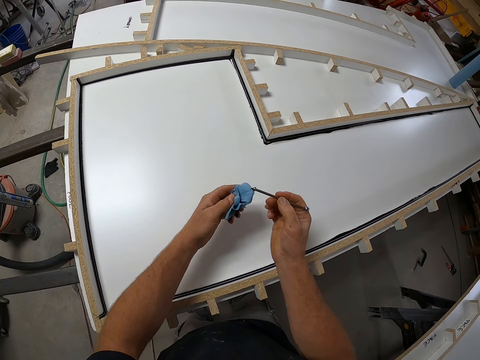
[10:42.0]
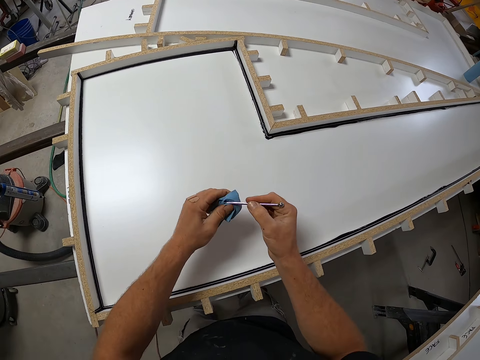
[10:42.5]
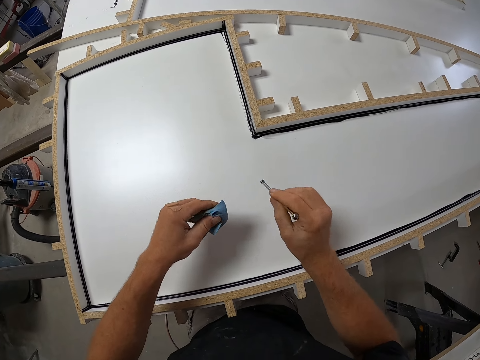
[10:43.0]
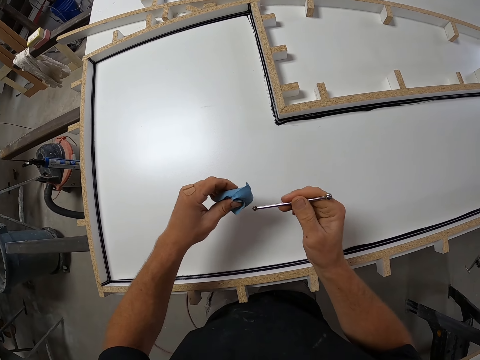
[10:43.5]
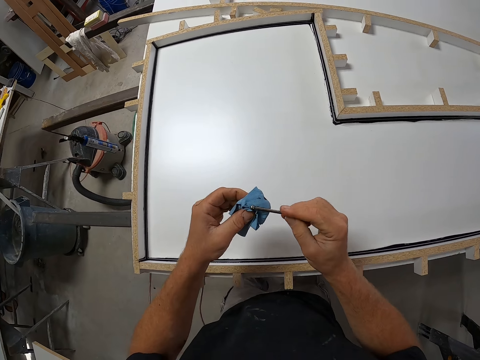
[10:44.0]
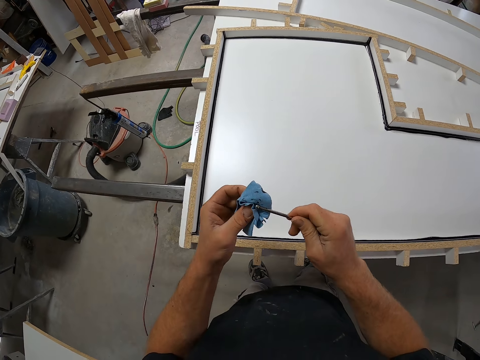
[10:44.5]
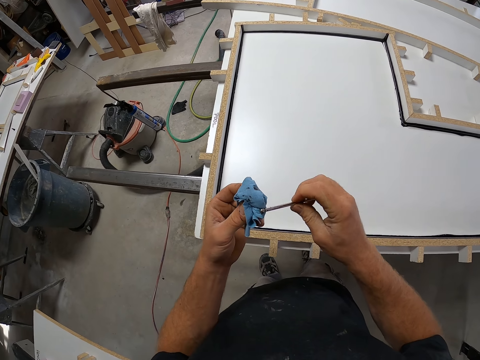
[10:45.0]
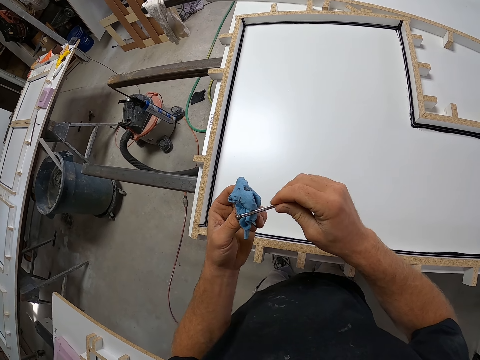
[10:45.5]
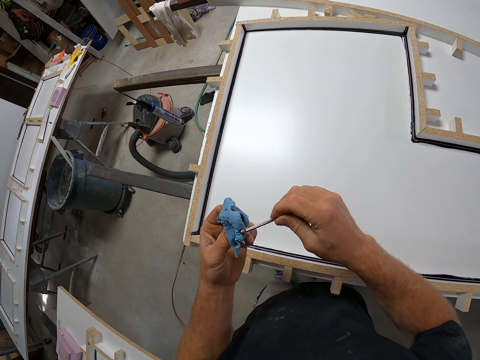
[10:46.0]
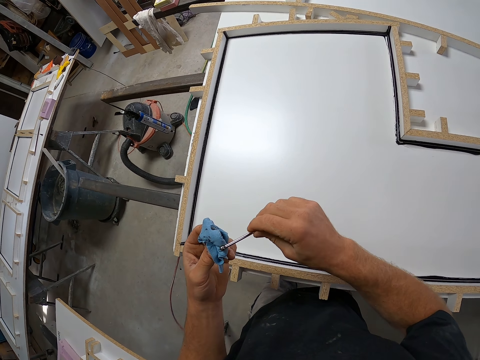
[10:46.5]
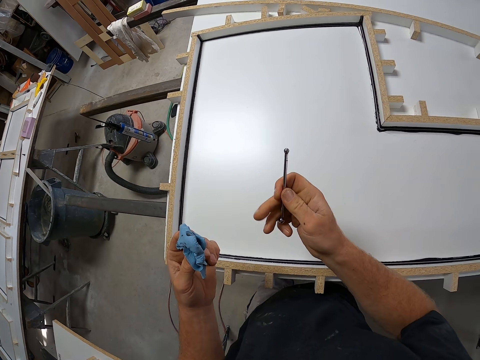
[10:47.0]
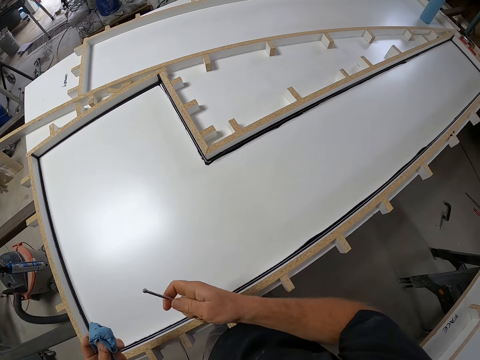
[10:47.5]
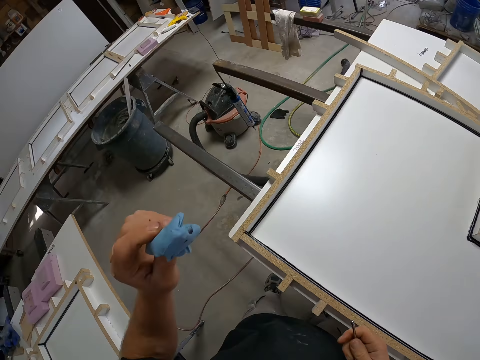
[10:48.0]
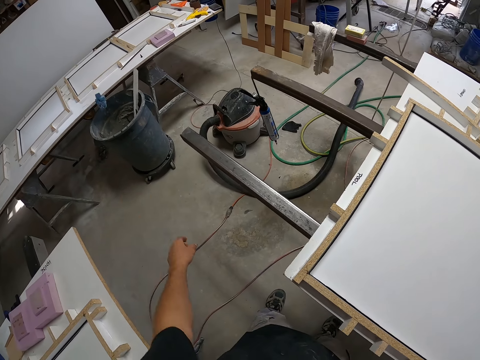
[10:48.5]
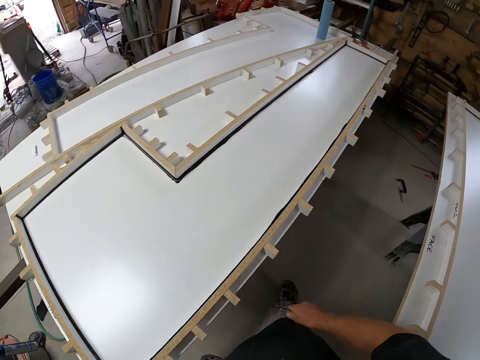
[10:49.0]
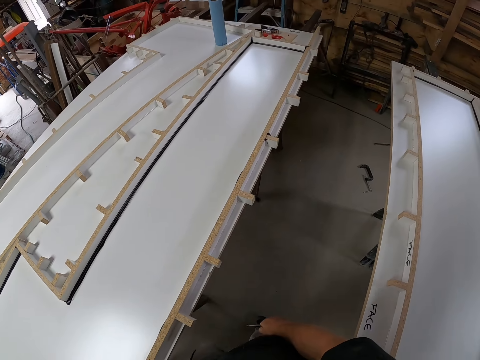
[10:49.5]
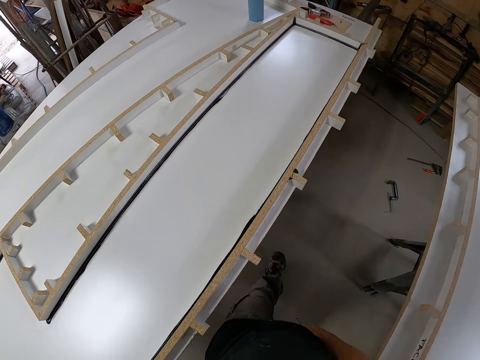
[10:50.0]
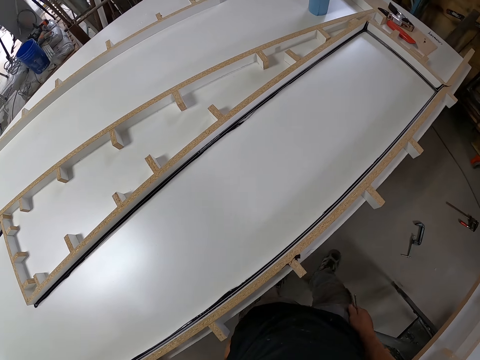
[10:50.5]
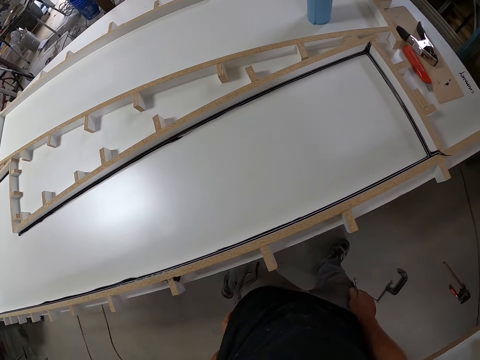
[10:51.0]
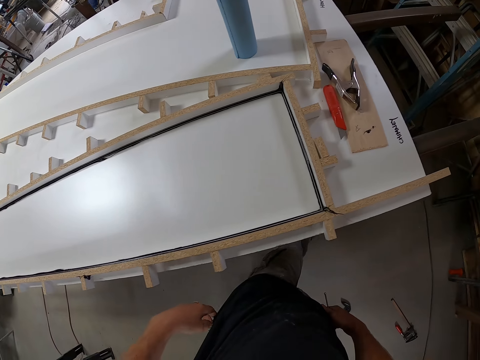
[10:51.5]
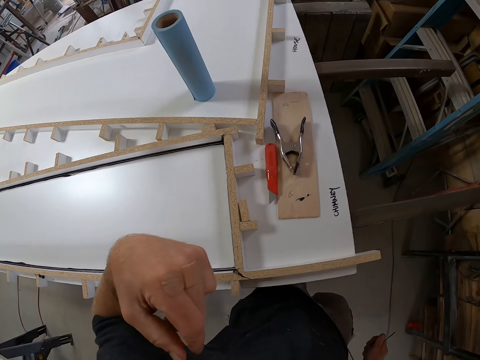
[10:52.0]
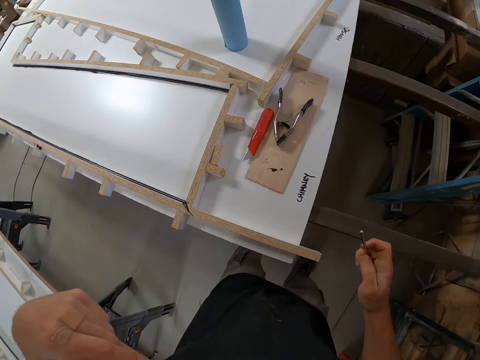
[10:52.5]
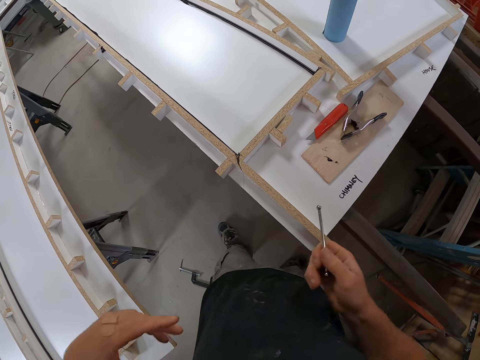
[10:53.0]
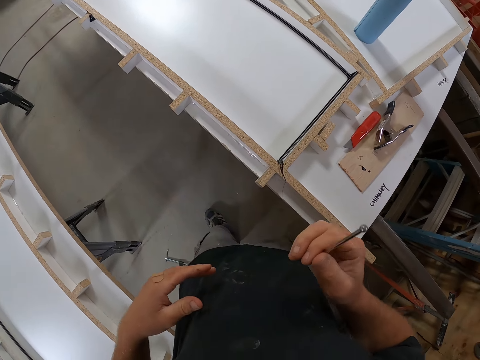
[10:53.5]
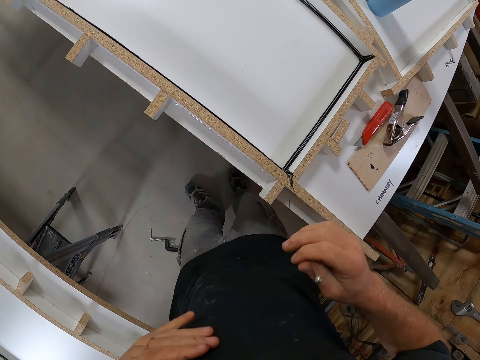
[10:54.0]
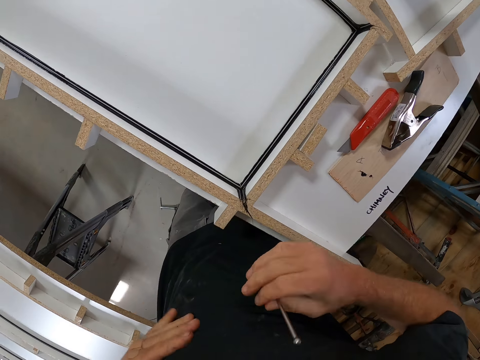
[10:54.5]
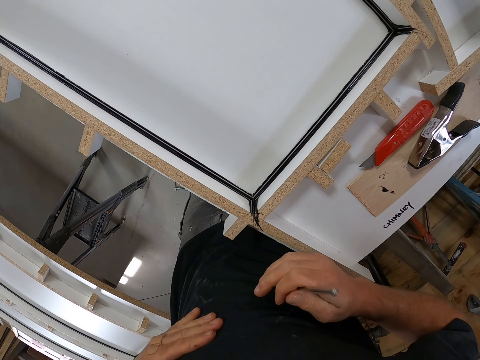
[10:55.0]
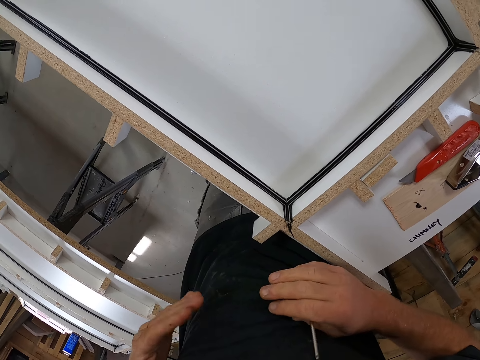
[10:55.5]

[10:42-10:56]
The camera wearer cleans the small iron on the paper towel. They throw the paper towel into a waste bin. They walk around the workshop and tap the chest.

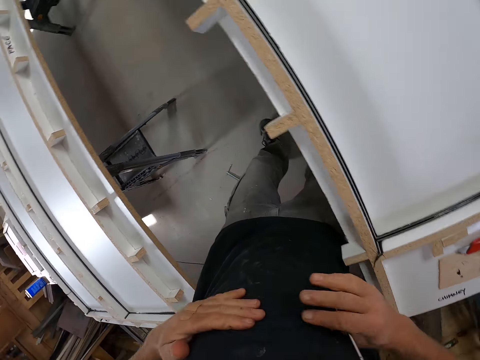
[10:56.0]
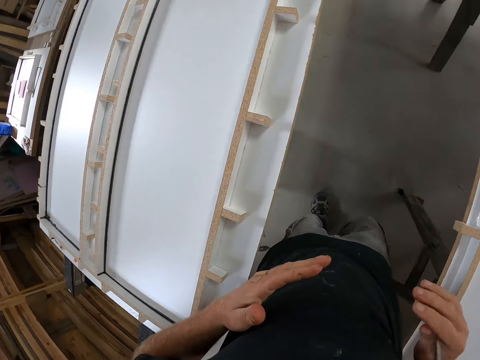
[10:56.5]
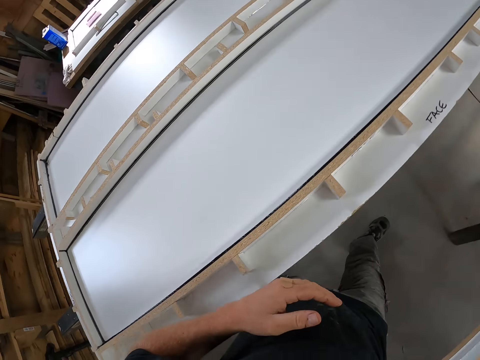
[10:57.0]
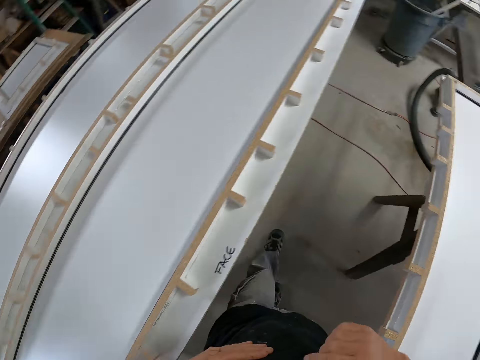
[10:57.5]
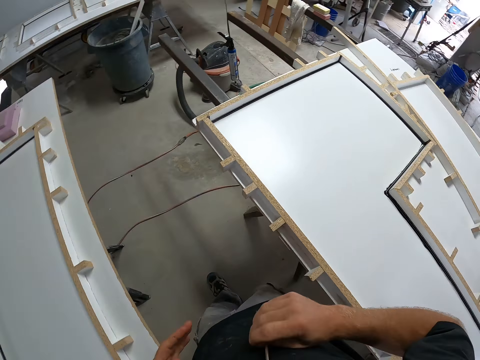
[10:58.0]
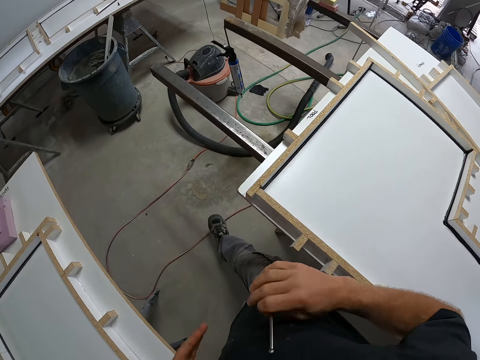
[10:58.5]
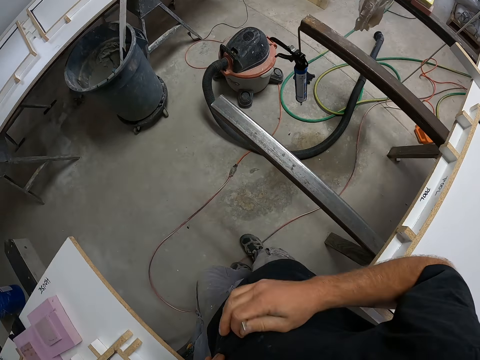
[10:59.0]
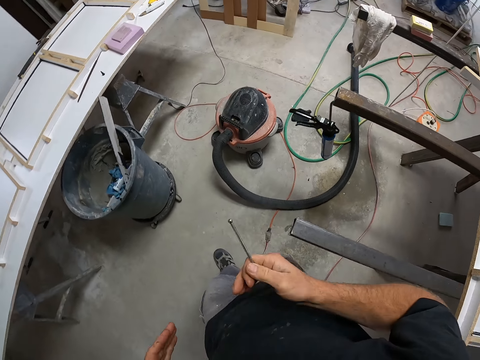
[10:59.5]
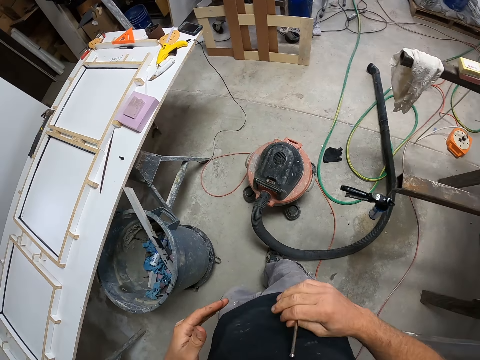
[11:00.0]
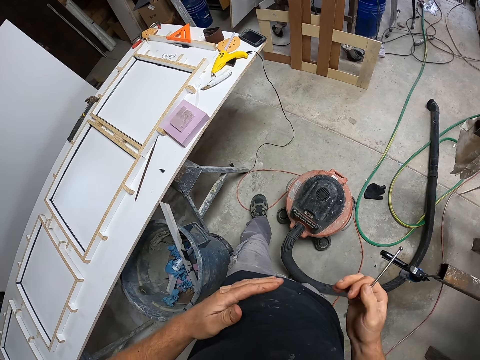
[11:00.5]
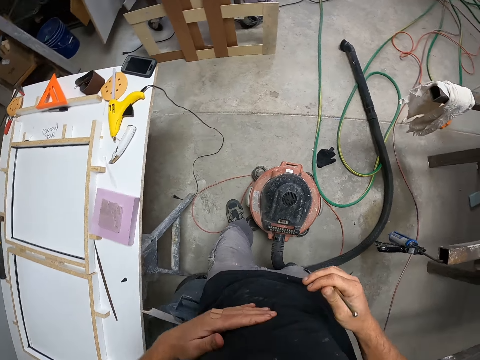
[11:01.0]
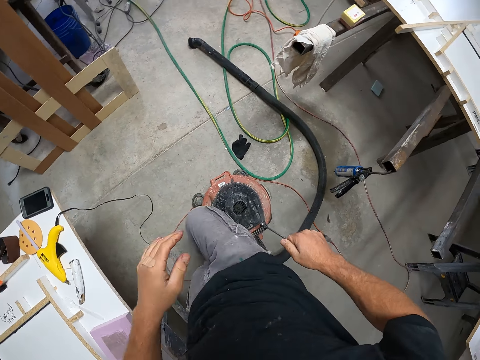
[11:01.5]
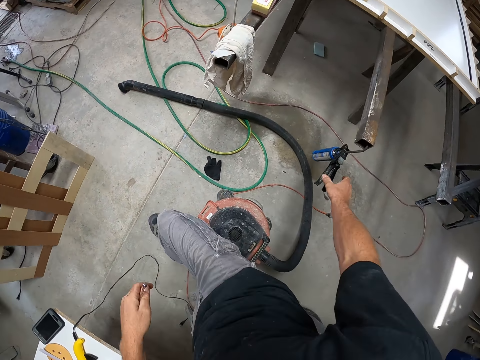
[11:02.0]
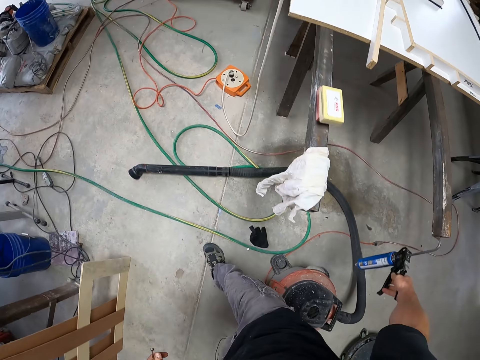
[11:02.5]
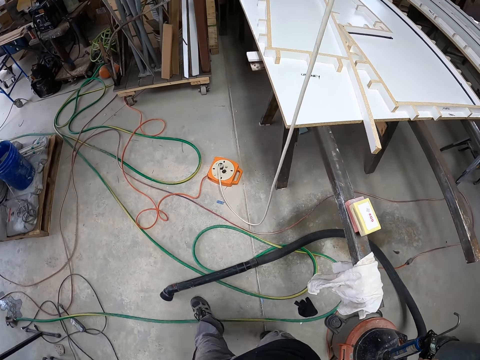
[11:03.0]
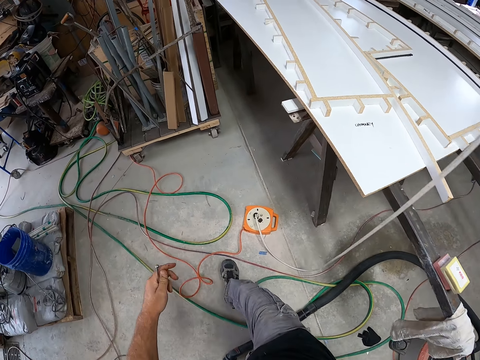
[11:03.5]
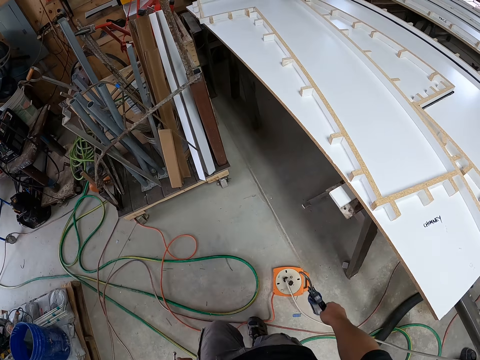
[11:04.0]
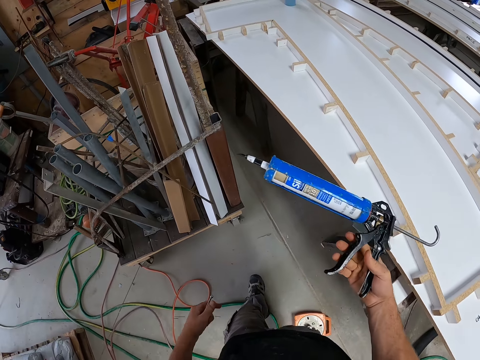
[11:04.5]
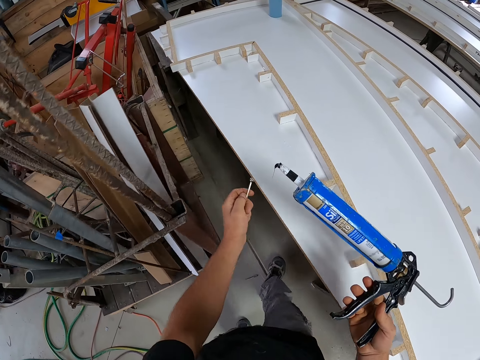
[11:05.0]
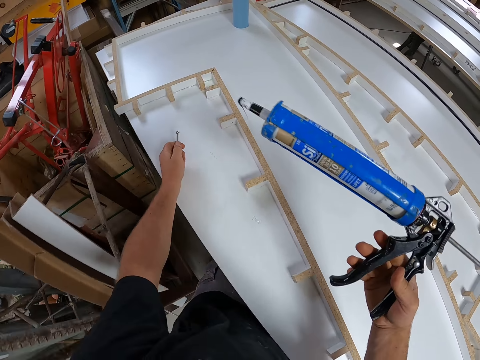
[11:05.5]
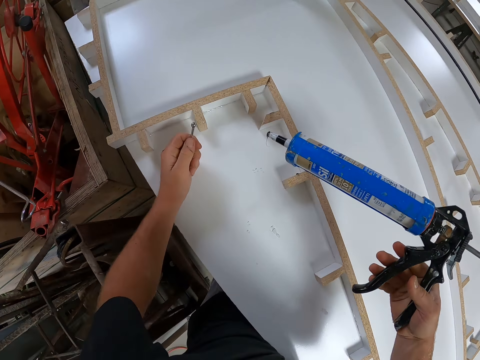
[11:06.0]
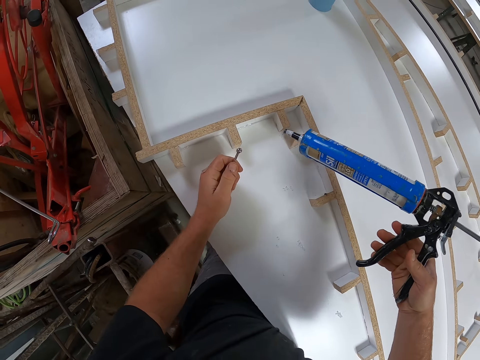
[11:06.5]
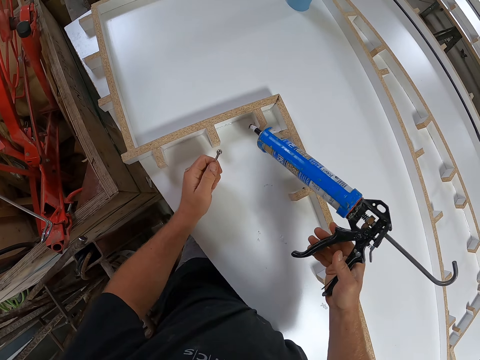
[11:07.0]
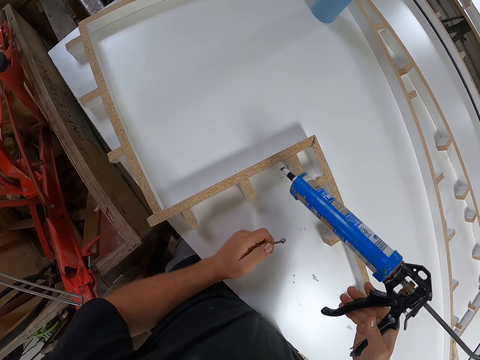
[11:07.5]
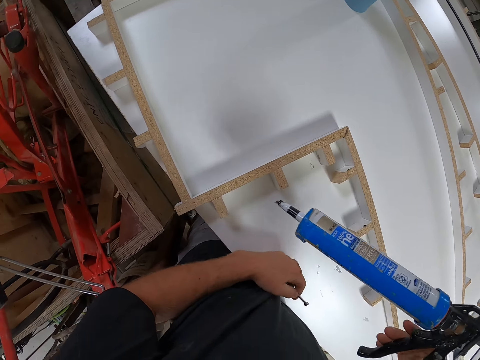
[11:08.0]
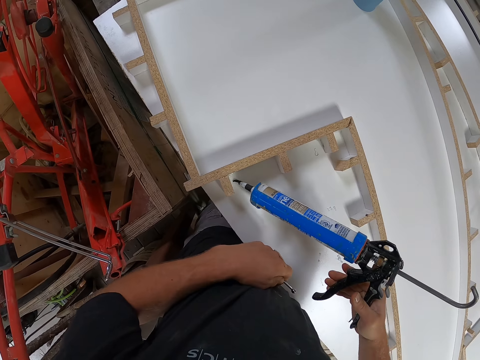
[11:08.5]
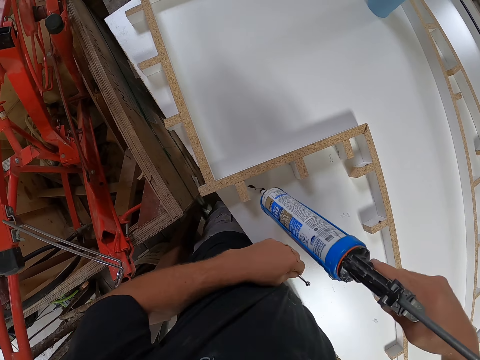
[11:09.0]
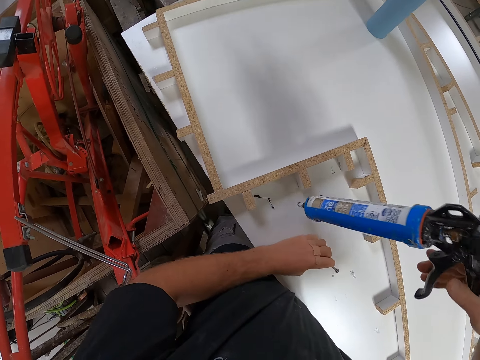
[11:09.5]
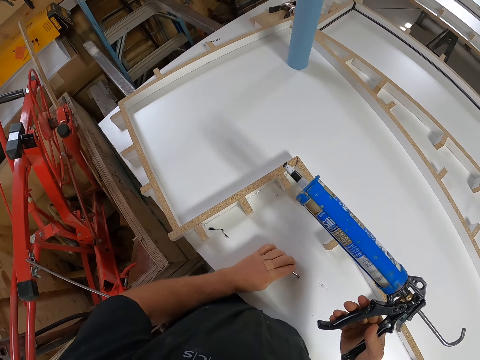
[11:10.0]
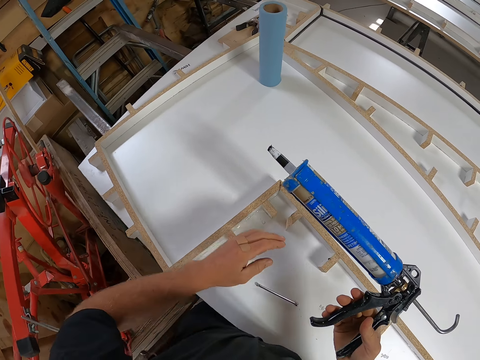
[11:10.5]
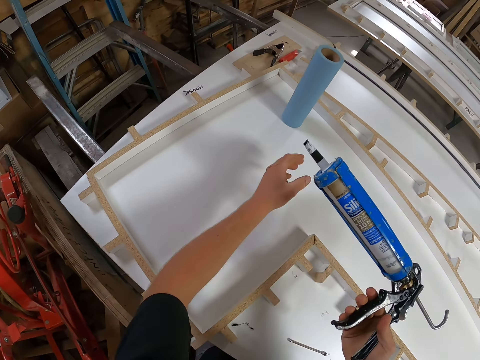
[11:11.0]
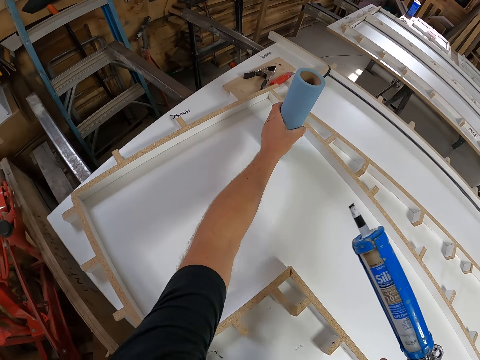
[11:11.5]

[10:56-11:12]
The camera wearer walks around the workshop. They pick up a sealant or adhesive gun on an iron and carry the adhesive gun. They clean the sealant edge on the table. They remove excess adhesive from the nozzle of the adhesive gun. They drop the small iron on the table and move a paper towel on the table.
